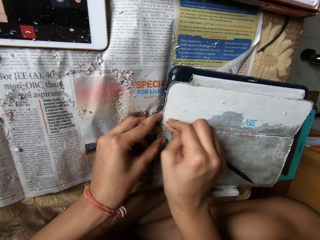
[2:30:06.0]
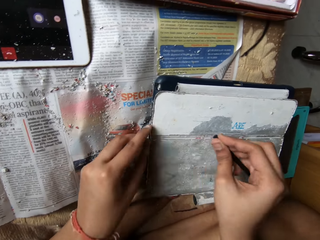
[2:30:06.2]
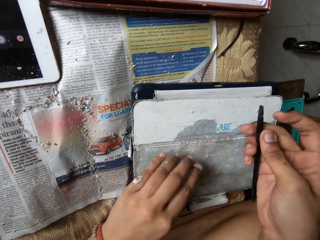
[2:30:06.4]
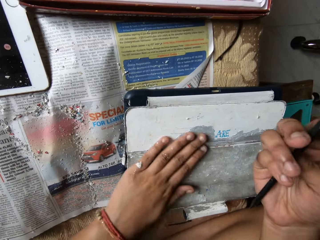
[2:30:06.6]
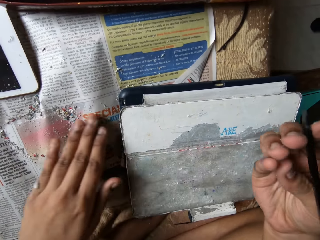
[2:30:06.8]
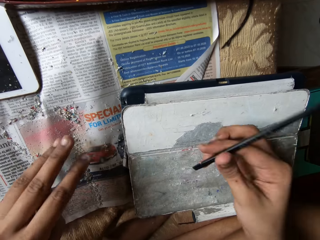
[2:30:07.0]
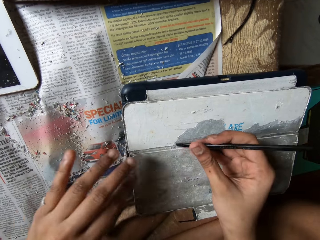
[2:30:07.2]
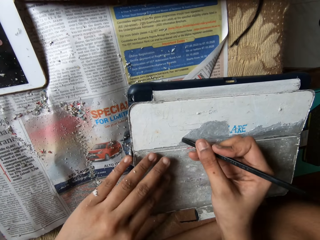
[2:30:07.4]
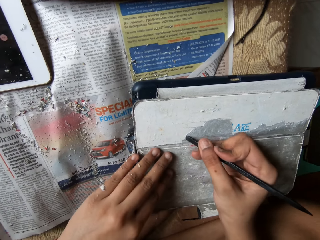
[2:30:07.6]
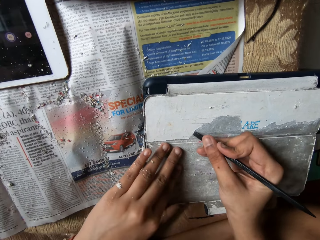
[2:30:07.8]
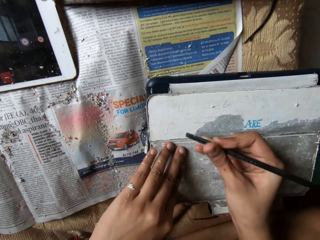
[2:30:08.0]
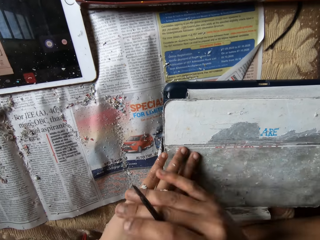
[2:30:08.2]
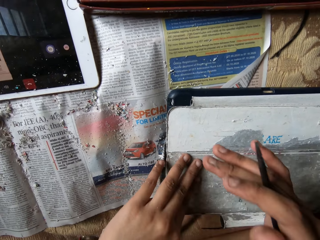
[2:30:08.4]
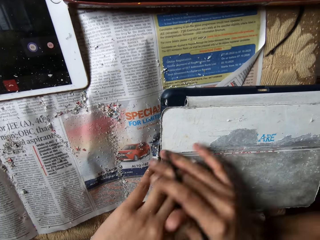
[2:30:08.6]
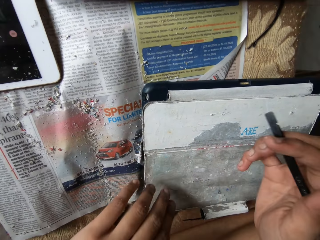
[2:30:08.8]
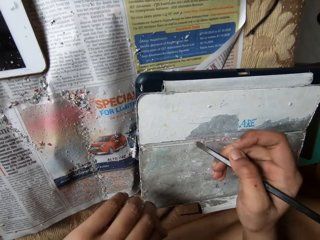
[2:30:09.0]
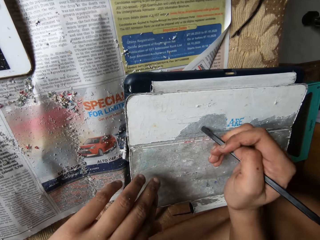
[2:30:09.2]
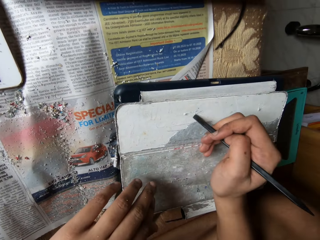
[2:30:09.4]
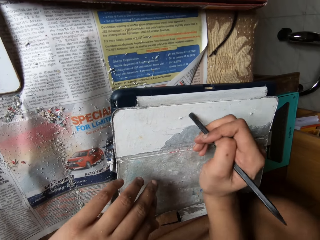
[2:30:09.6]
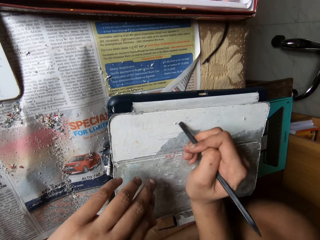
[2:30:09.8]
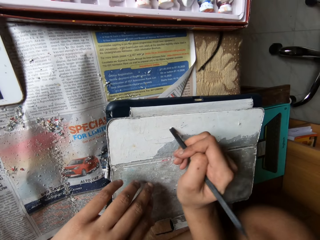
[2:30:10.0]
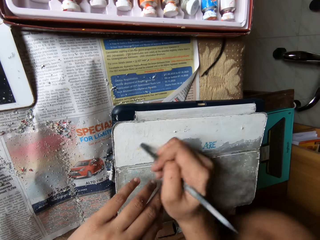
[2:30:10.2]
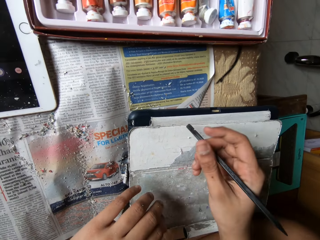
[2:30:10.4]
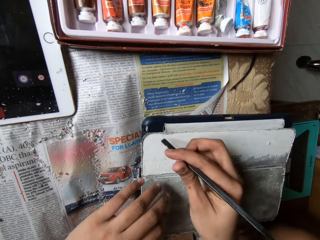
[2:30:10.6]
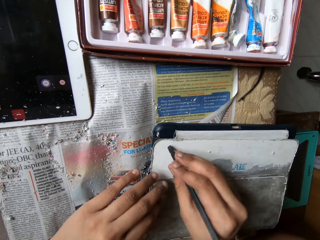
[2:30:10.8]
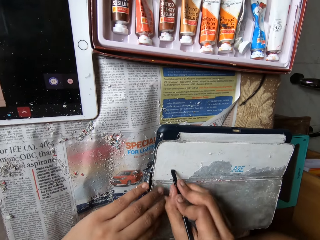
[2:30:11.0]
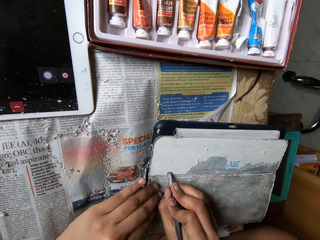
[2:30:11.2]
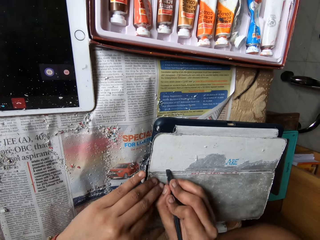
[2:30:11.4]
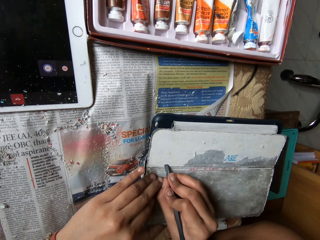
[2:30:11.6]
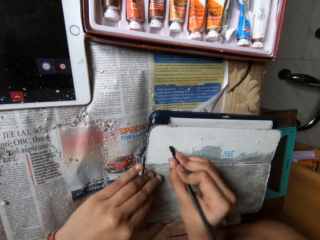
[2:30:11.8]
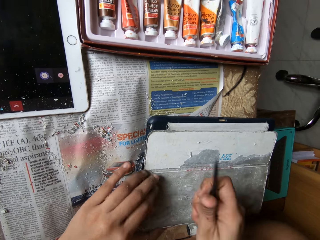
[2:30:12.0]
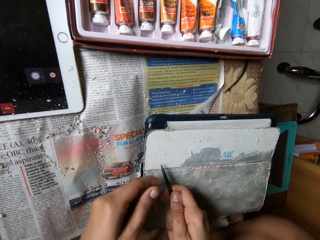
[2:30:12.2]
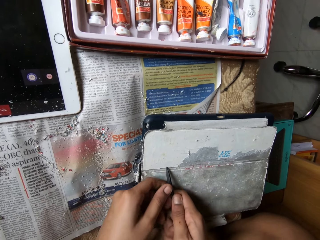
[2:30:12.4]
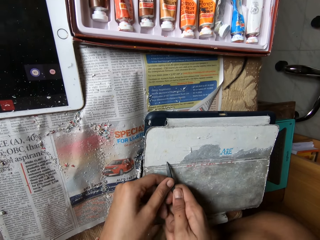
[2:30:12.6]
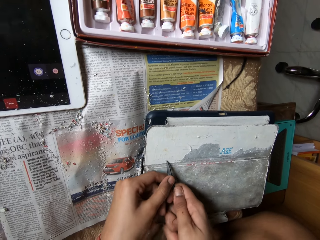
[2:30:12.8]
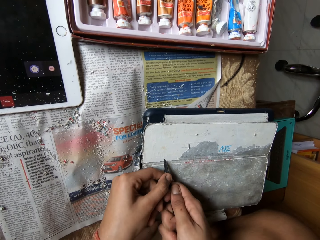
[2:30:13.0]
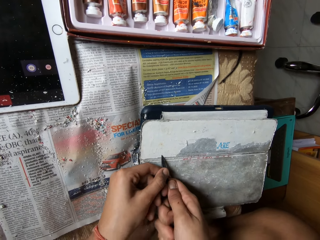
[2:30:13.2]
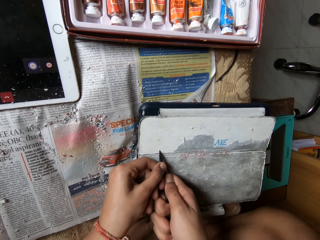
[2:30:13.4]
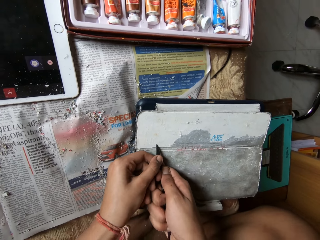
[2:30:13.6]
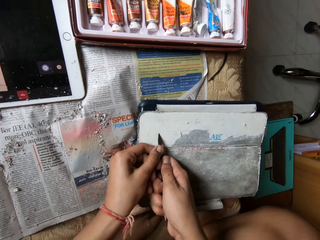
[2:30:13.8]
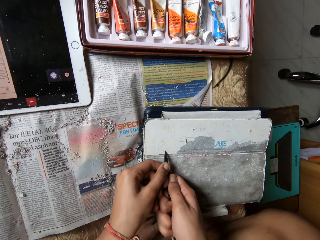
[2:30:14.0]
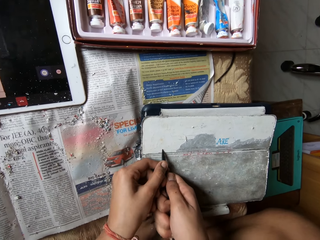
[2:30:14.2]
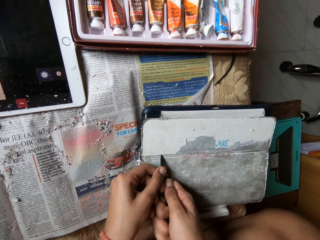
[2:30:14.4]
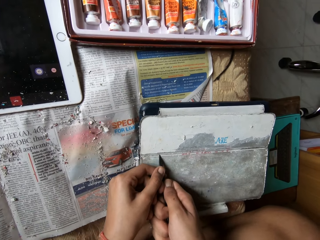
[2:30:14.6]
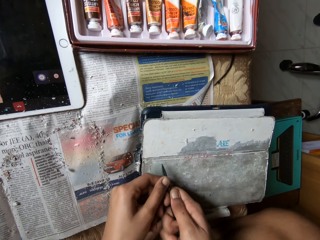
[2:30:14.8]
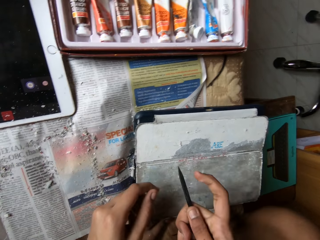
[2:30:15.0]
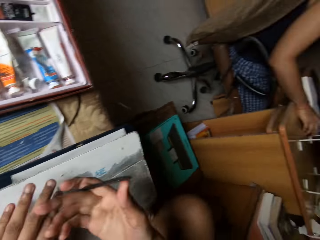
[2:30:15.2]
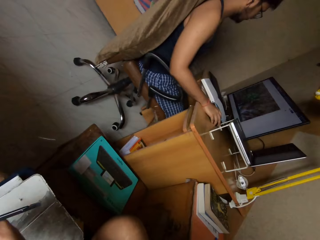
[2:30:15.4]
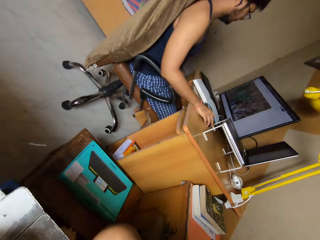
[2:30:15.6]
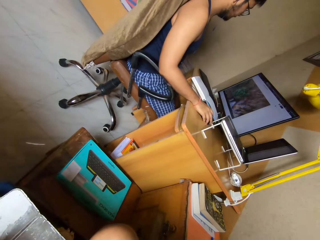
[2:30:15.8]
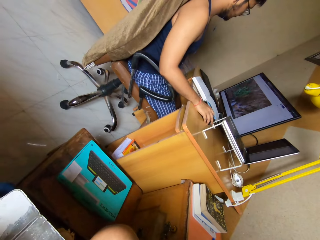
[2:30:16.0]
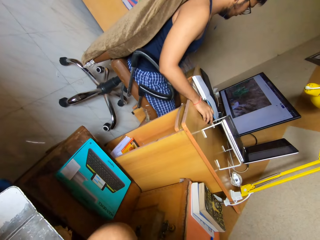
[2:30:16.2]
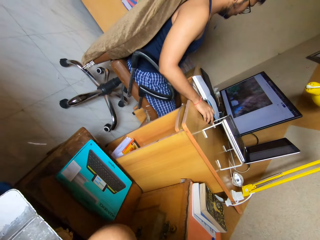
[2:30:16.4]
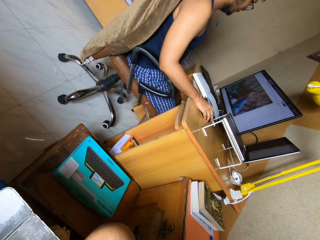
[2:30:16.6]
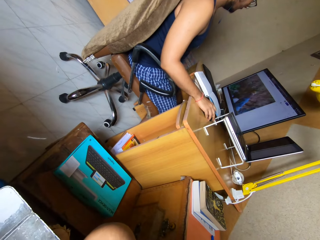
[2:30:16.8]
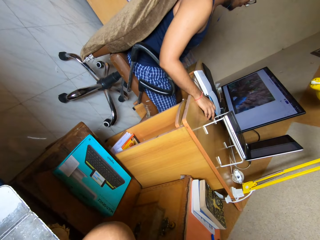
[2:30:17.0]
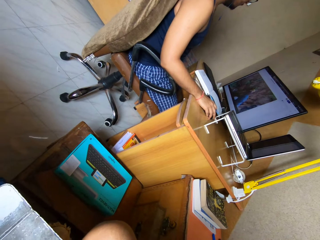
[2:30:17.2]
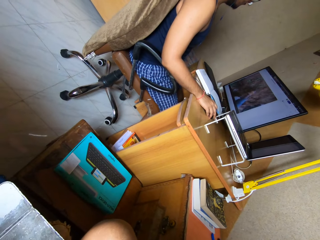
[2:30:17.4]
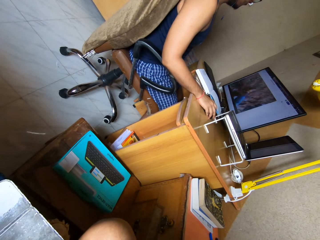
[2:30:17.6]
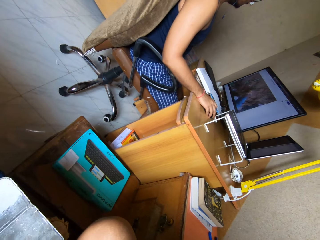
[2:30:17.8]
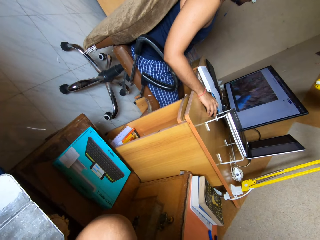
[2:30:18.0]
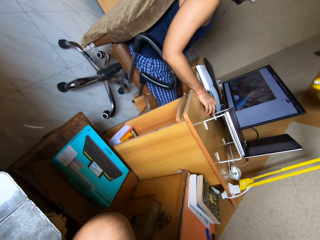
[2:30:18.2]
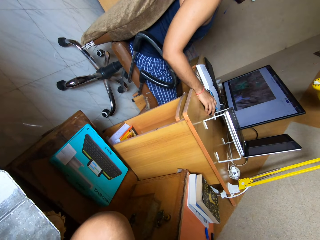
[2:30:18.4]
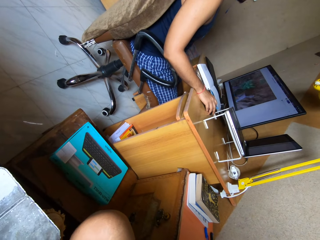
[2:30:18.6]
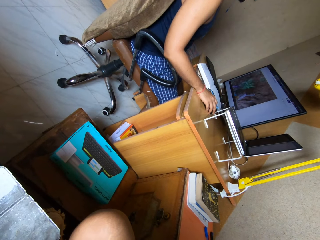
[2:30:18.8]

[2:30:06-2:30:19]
The camera wearer sweeps the pouch with her left hand. She scratches the pouch with the pen in her right hand. She wipes her left hand with her right hand. She scratches the pouch with the pen in her right hand. She scratches the pouch with the pen in her hands. The man watches a video on a computer monitor.

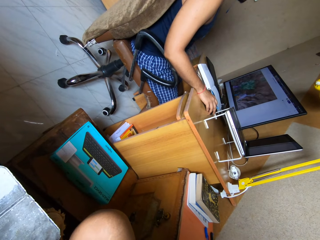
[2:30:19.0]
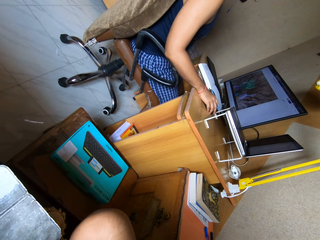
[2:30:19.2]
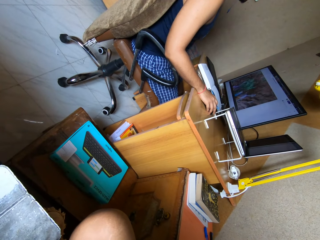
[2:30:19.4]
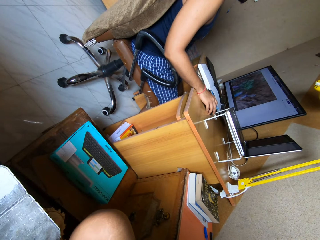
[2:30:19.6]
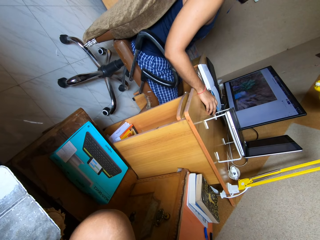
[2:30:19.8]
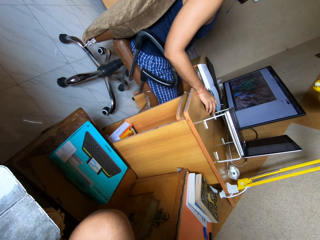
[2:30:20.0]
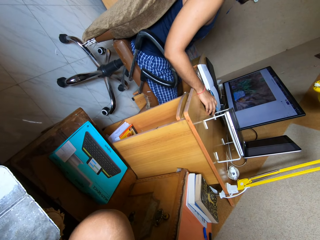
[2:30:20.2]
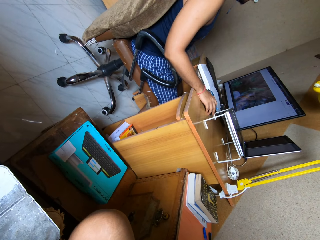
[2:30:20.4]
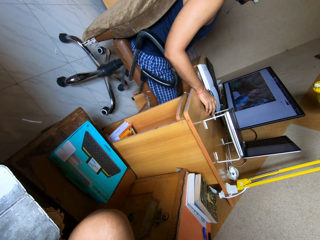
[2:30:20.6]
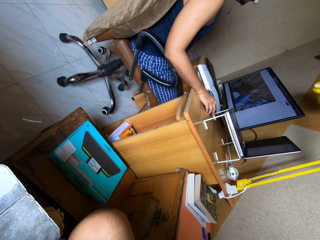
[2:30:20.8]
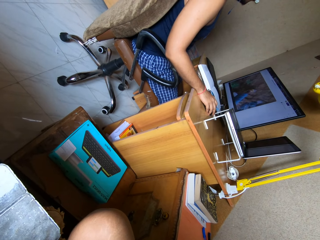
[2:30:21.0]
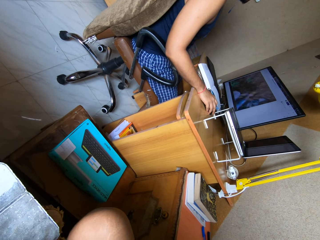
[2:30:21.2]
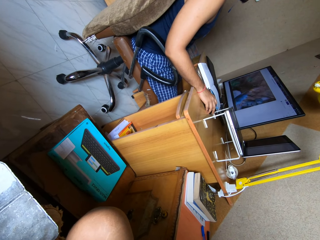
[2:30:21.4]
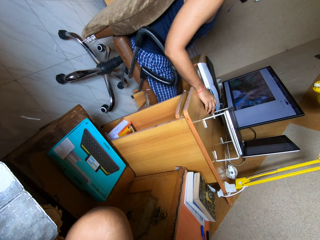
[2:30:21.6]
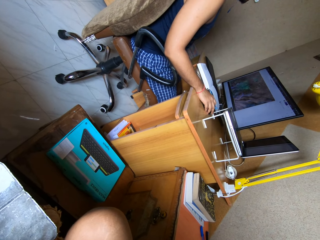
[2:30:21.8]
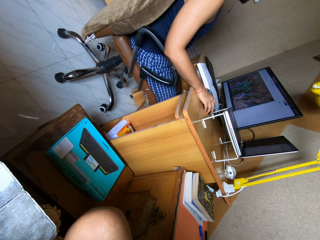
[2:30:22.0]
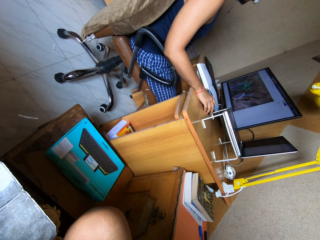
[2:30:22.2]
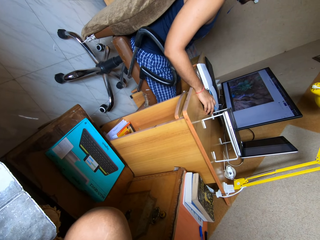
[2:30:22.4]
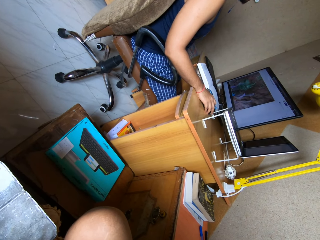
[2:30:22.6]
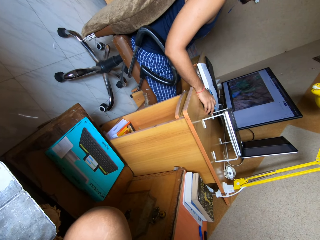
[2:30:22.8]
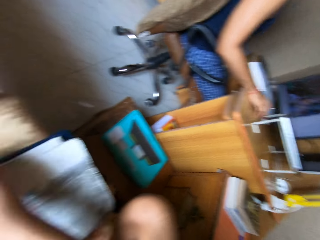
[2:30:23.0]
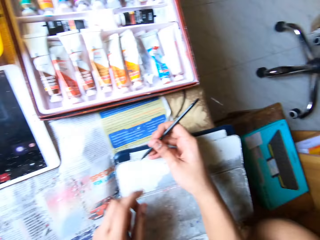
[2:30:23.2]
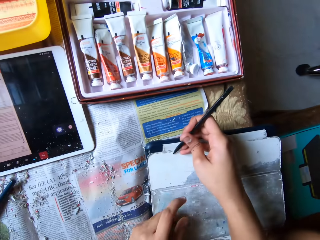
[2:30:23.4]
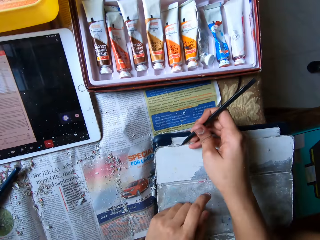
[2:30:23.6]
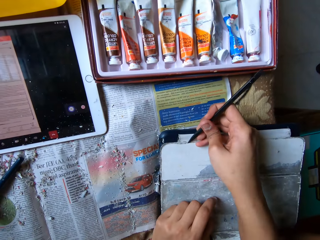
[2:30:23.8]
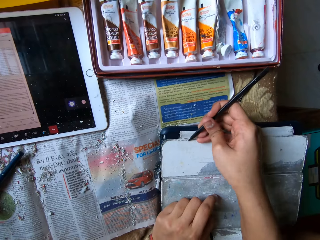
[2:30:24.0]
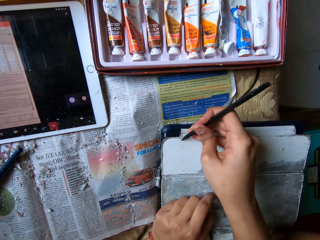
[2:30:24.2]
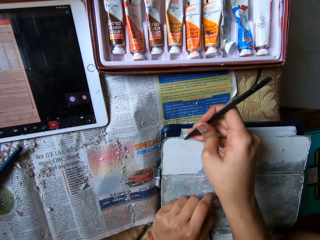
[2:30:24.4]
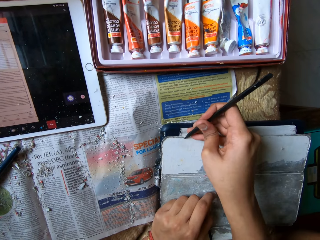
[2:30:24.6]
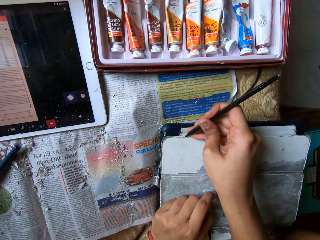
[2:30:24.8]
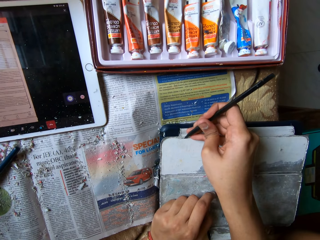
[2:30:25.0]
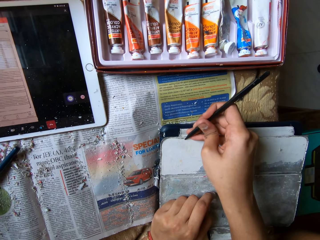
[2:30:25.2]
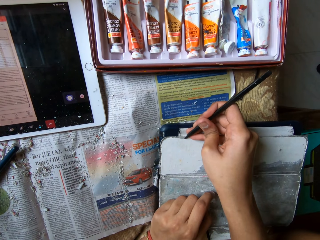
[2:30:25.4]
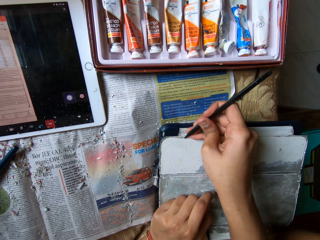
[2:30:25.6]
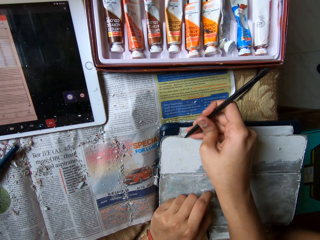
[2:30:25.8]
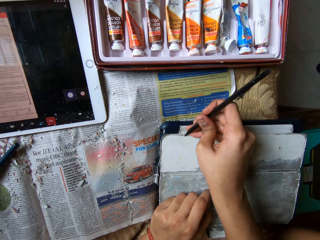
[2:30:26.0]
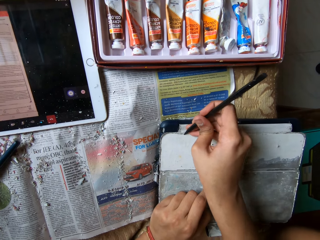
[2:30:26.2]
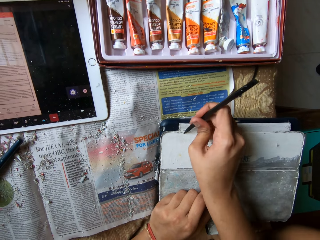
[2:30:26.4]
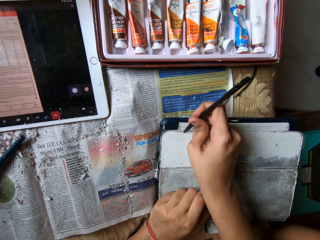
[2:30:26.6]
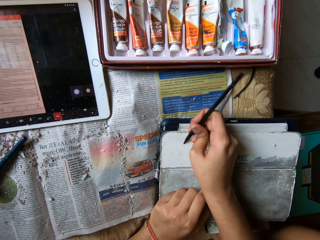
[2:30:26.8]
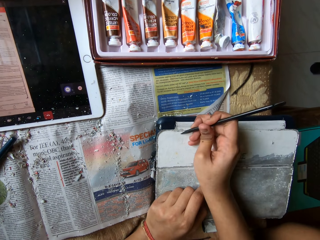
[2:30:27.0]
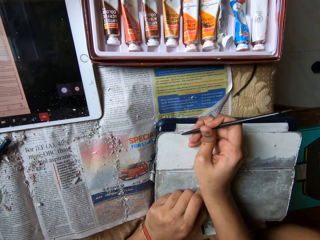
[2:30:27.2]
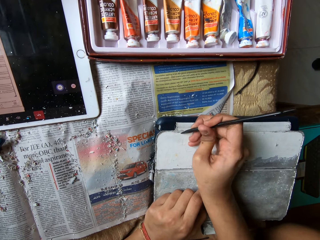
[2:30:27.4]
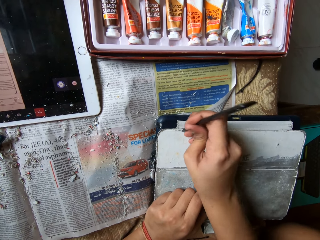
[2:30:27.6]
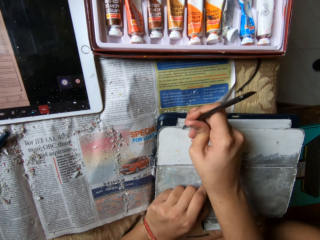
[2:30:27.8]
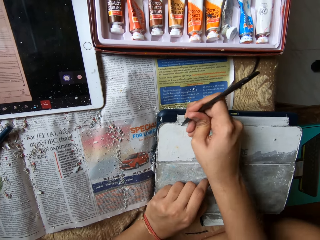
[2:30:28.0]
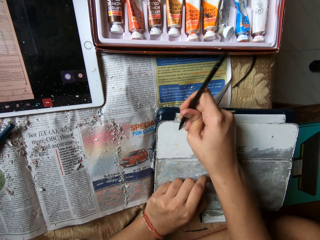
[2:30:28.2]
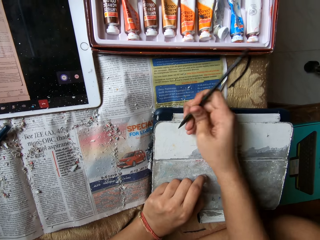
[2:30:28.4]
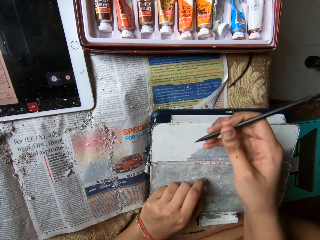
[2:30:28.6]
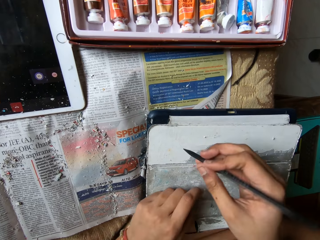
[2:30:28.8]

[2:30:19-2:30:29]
The camera wearer looks around. She scratches the pouch with the pen in her right hand.
